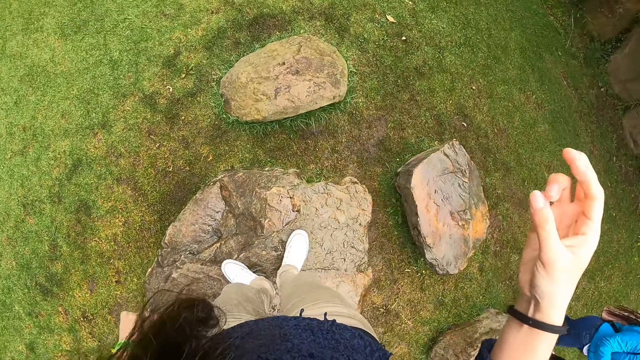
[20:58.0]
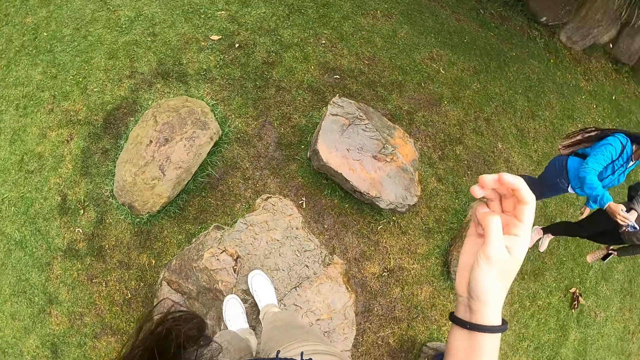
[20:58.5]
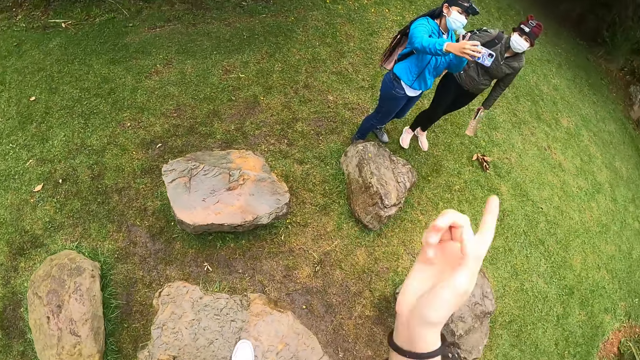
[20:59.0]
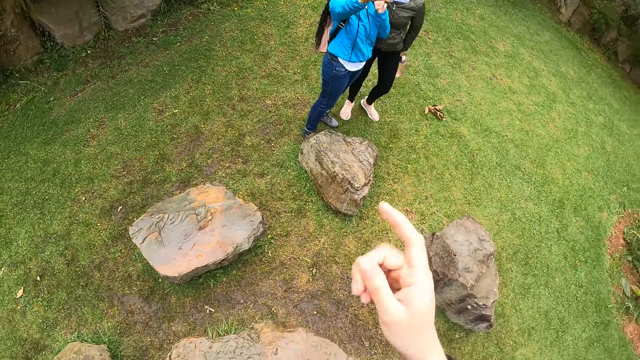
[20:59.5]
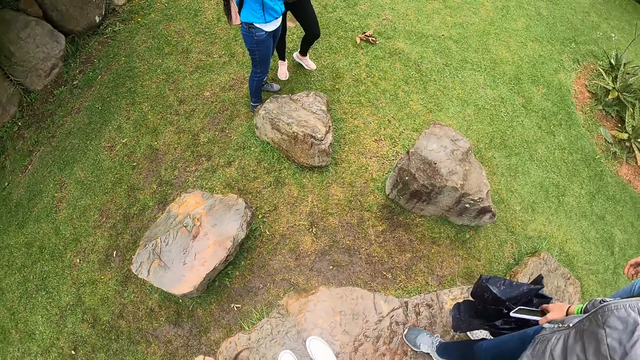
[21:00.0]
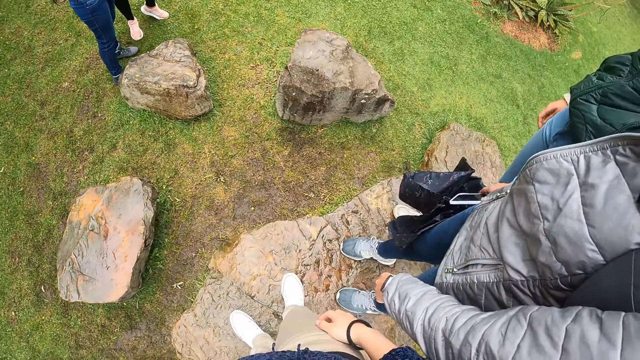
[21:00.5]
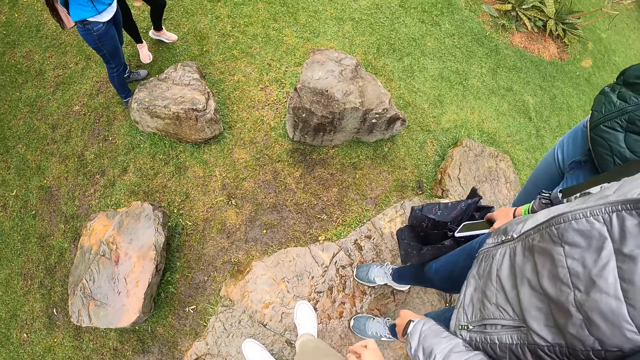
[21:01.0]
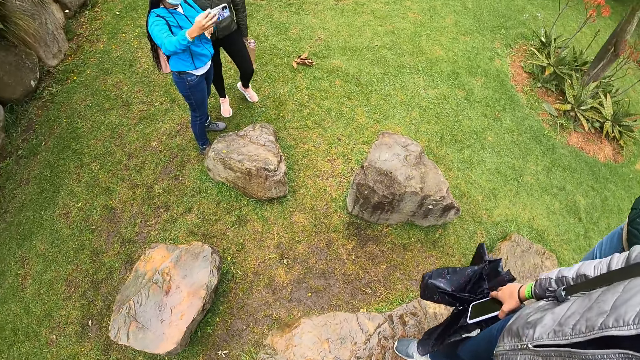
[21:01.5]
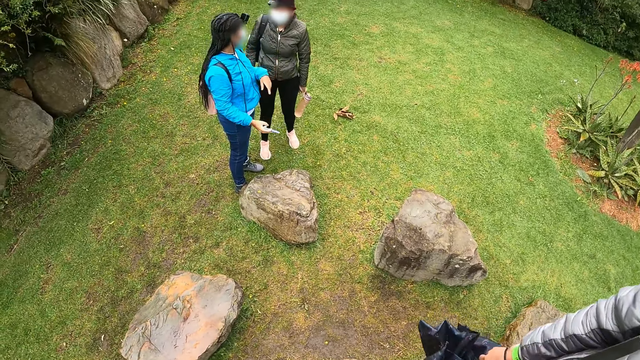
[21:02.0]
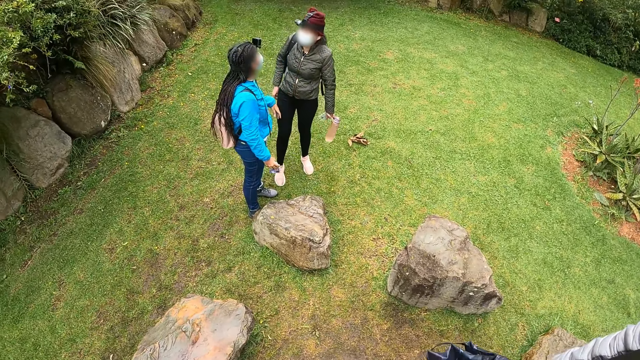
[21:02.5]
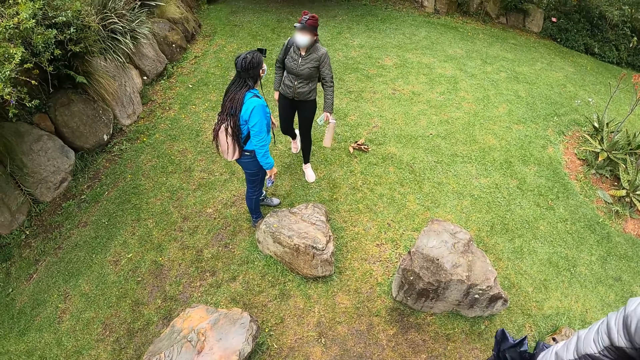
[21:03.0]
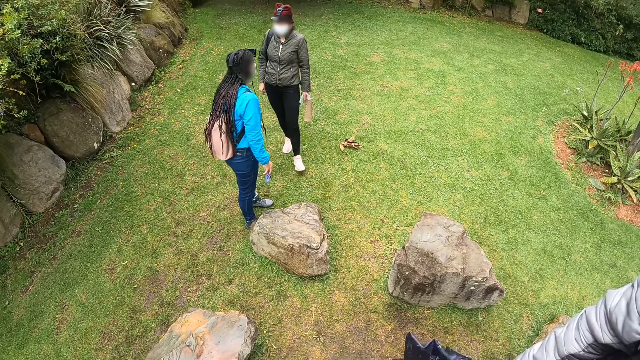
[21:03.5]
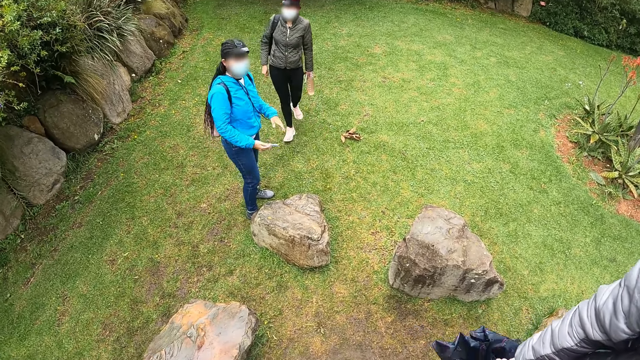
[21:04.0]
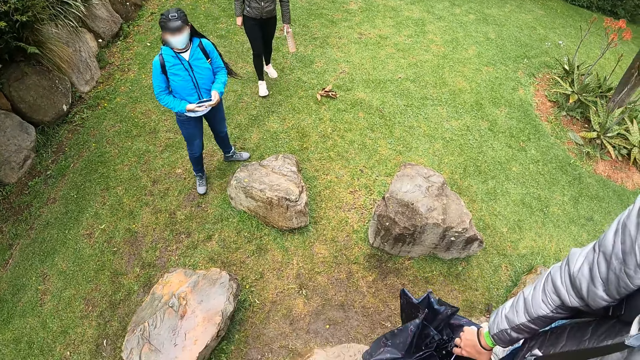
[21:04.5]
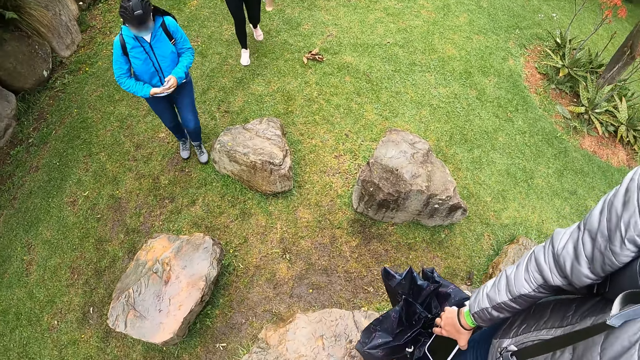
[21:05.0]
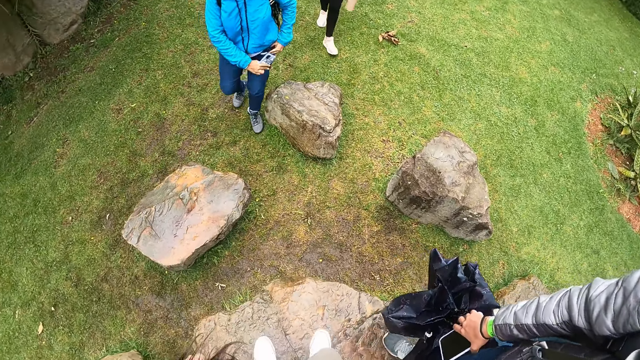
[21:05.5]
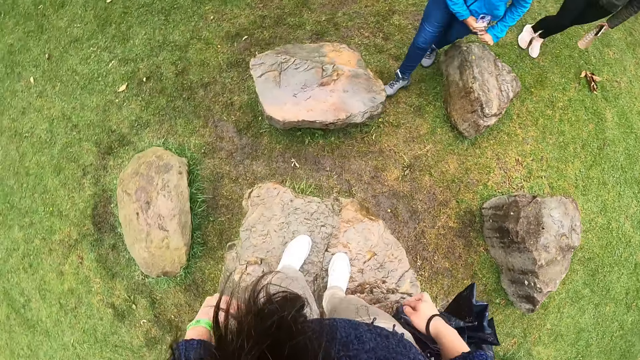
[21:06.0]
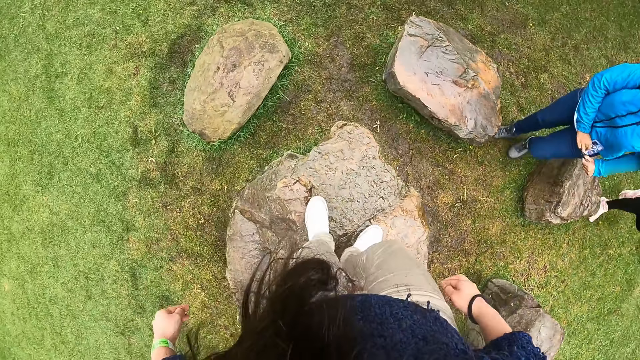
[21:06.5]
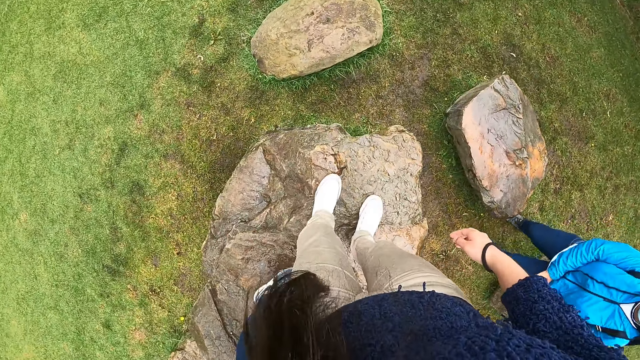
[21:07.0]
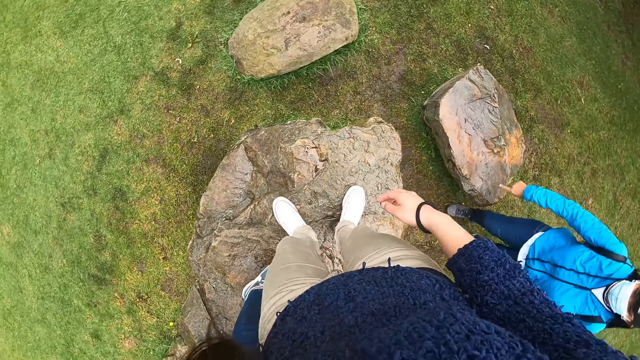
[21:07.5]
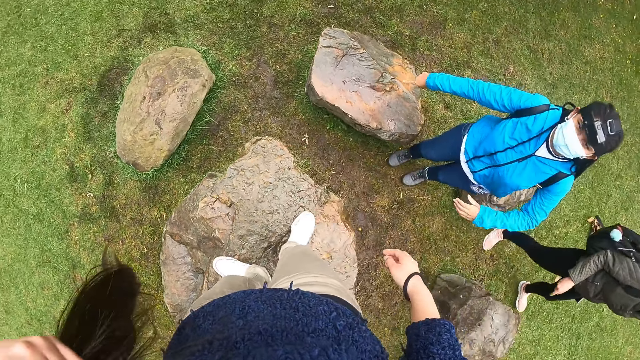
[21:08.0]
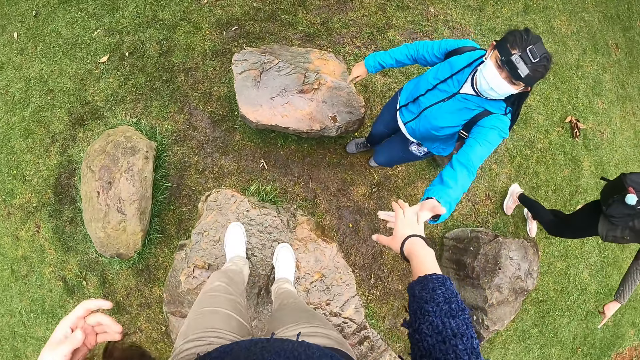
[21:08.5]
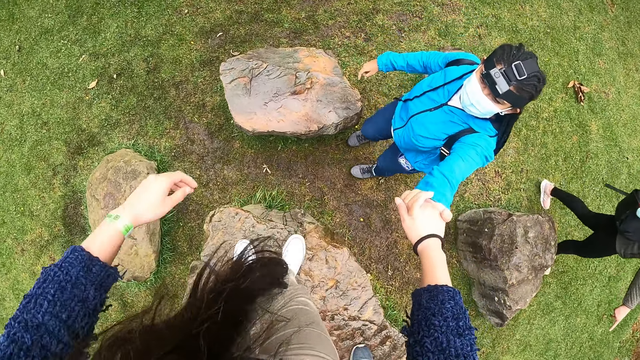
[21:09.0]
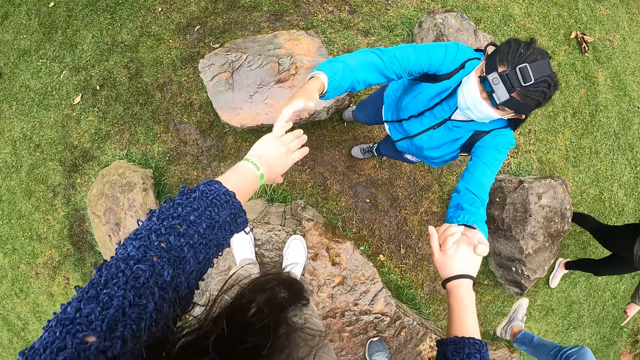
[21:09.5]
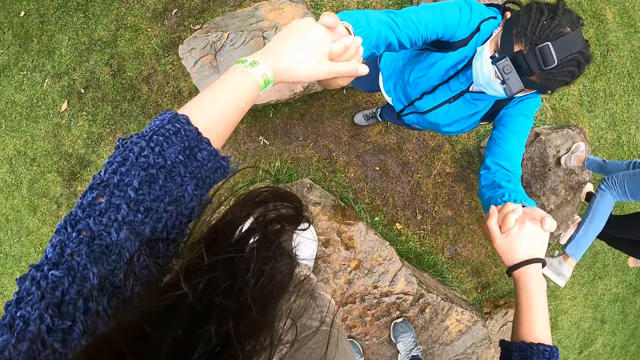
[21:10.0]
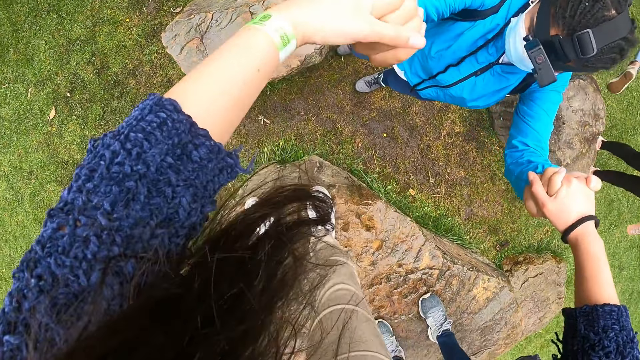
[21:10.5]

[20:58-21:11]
The camera wearer moves around. They hold the woman with both hands. They touch the woman.

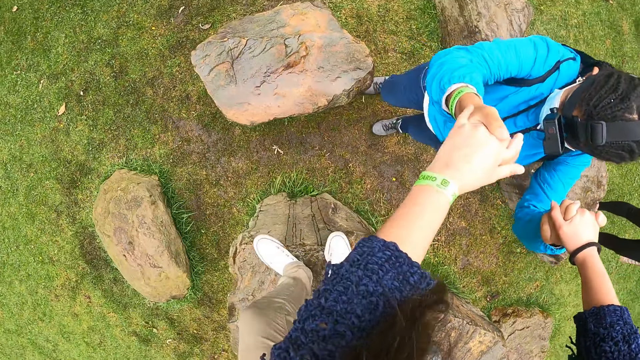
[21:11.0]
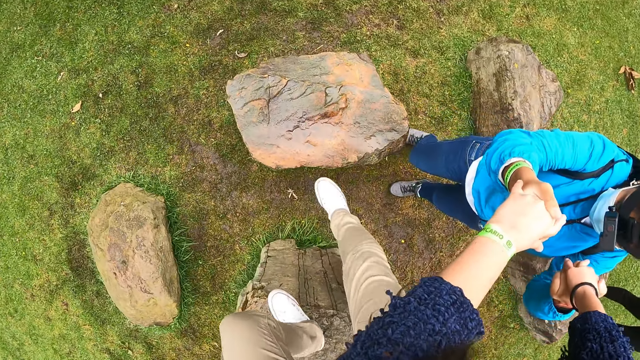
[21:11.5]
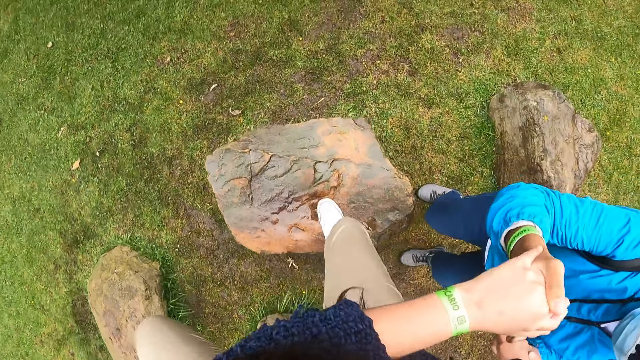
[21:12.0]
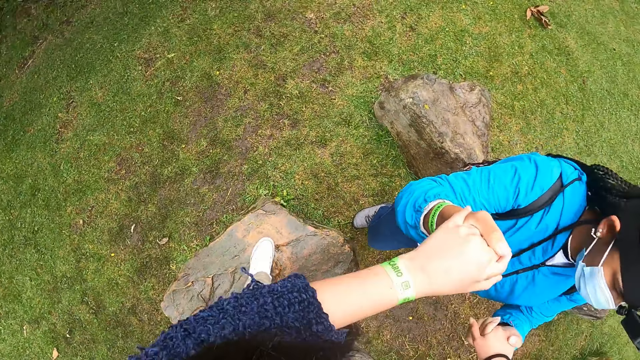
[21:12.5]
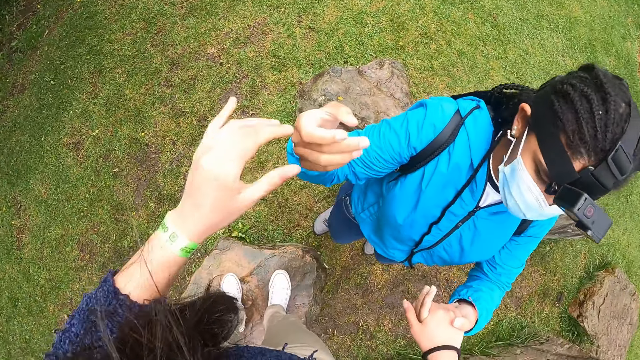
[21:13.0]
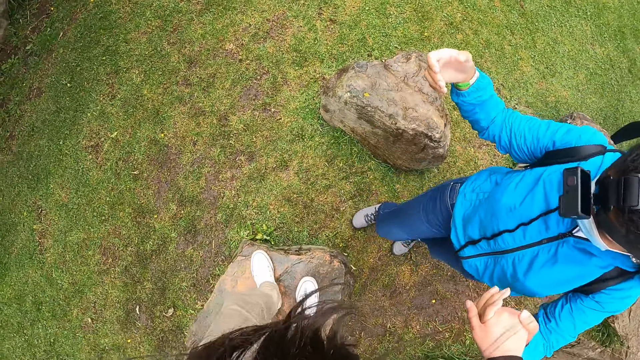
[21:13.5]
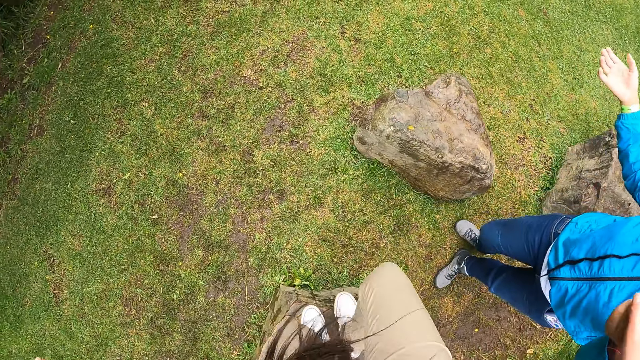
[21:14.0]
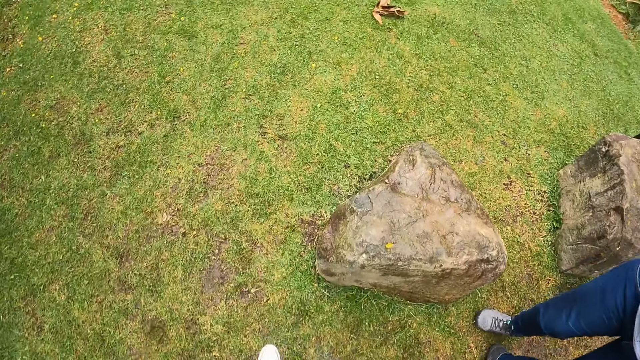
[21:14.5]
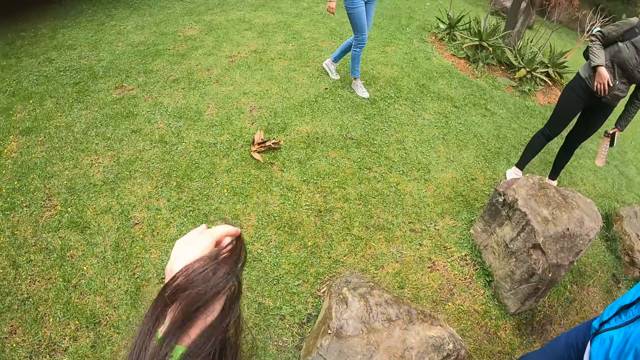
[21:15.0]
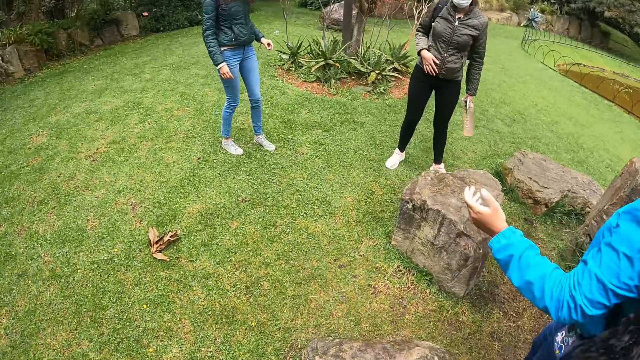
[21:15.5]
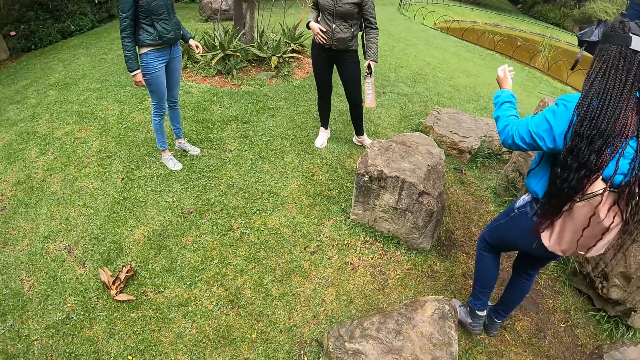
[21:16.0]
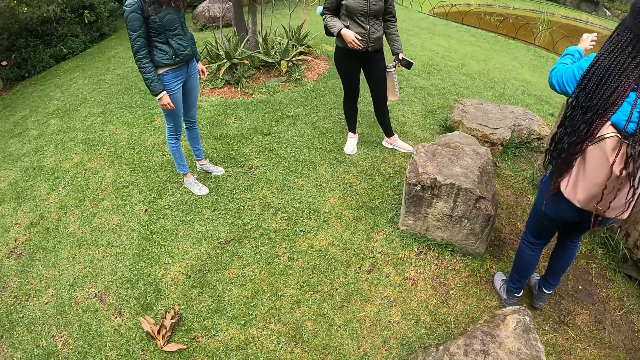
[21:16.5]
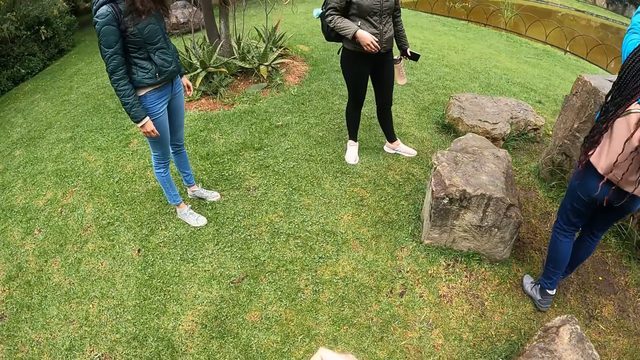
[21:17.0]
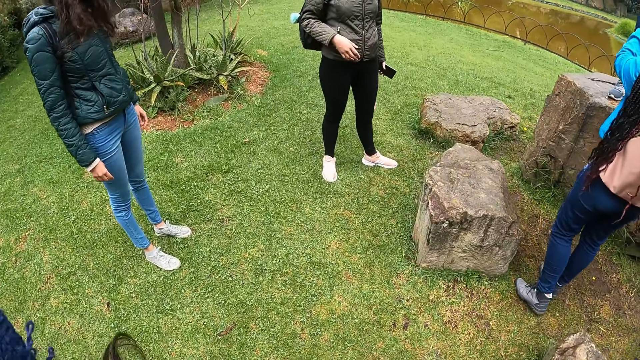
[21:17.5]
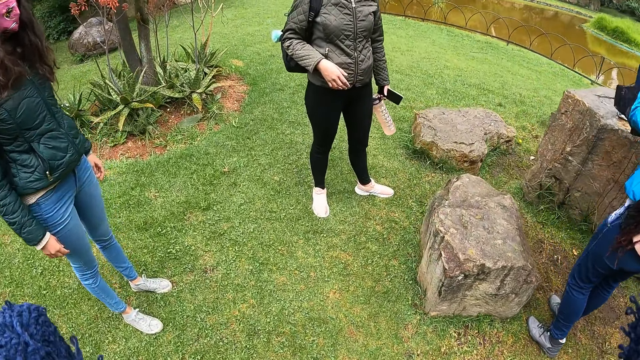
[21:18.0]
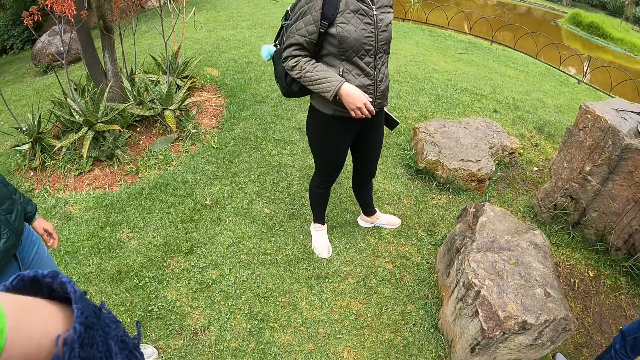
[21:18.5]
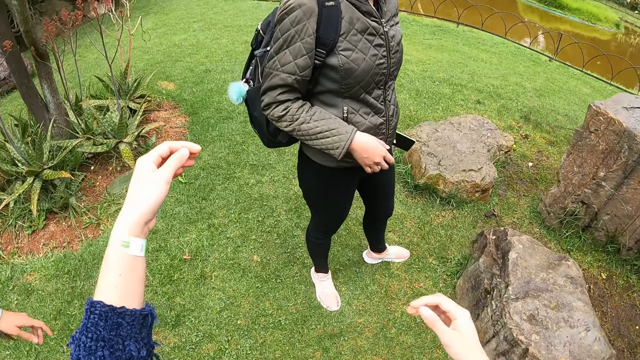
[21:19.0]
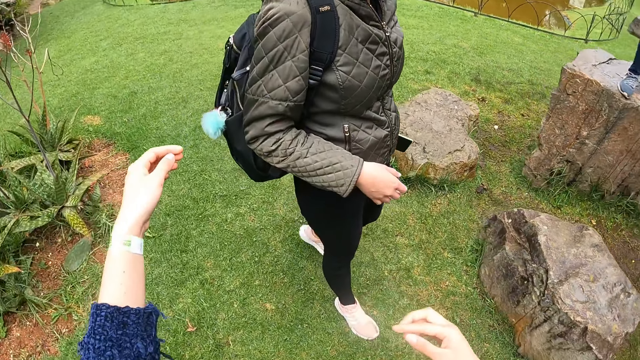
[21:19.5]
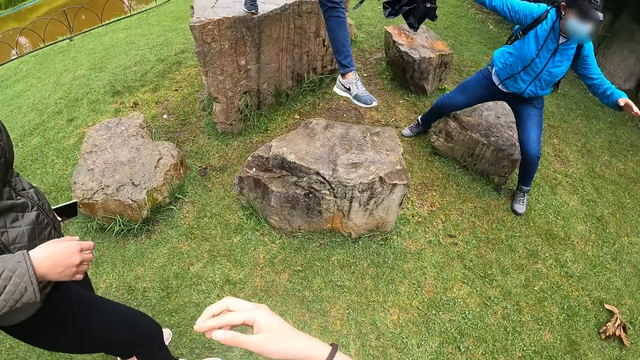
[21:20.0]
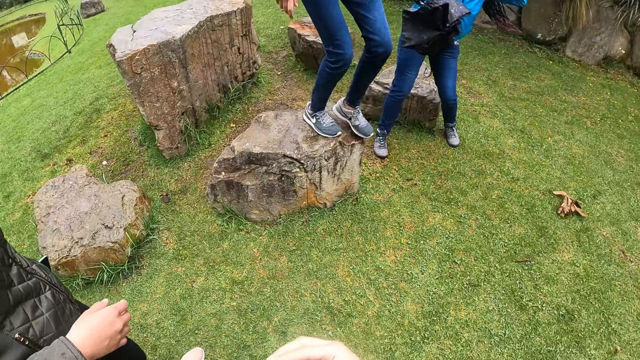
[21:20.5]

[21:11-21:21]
The camera wearer climbs down from the rock. They adjust the camera and walk around.
